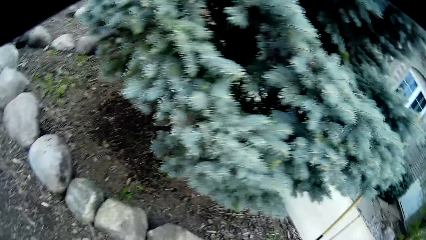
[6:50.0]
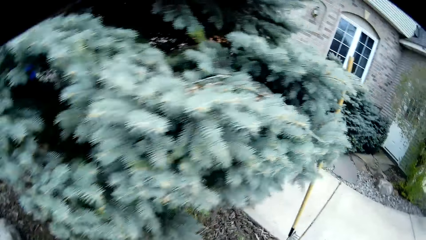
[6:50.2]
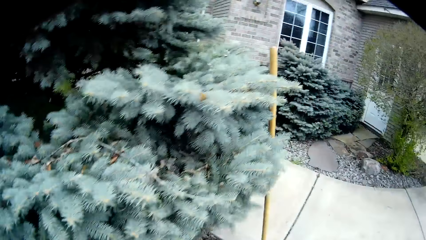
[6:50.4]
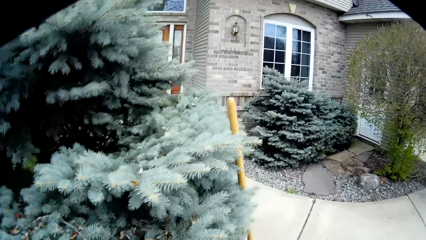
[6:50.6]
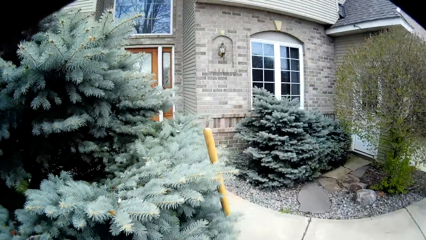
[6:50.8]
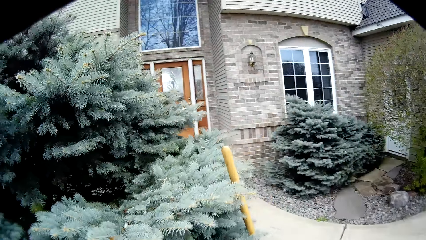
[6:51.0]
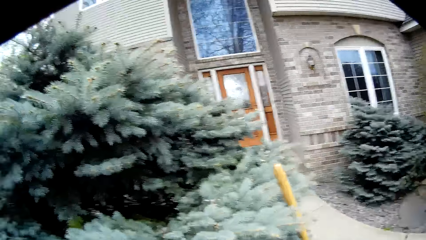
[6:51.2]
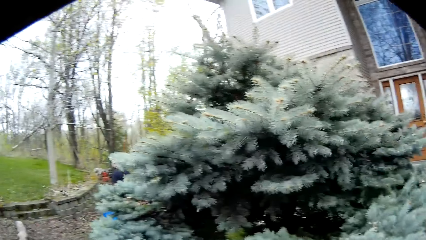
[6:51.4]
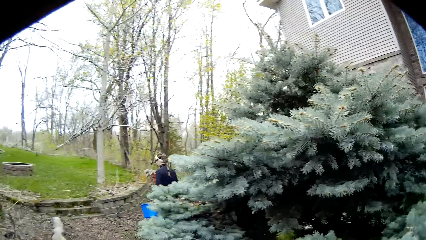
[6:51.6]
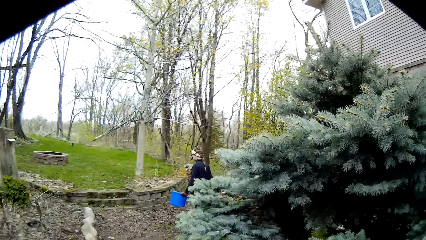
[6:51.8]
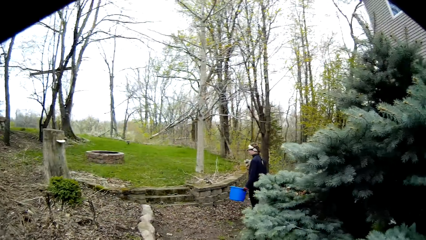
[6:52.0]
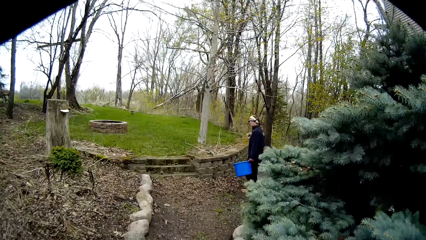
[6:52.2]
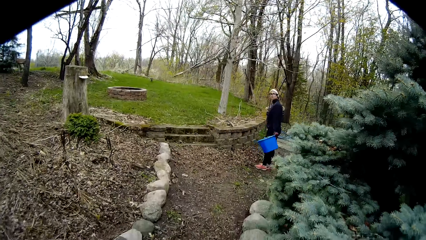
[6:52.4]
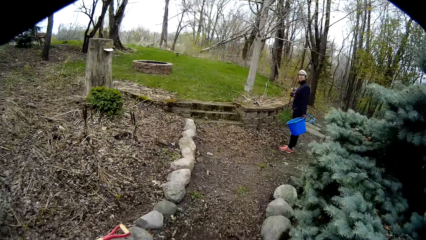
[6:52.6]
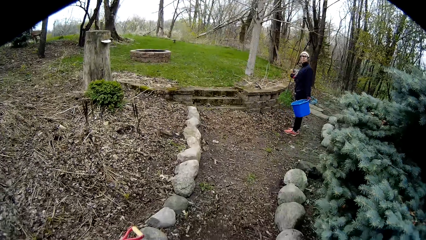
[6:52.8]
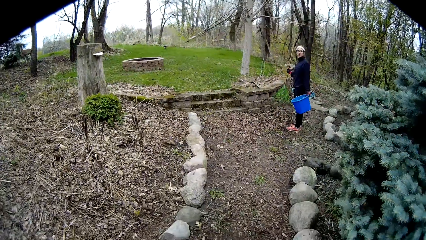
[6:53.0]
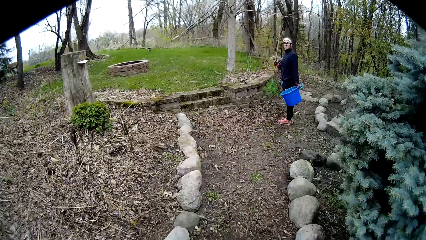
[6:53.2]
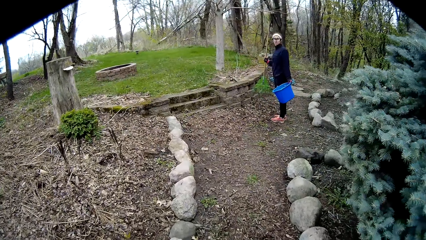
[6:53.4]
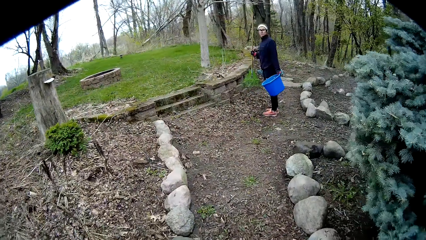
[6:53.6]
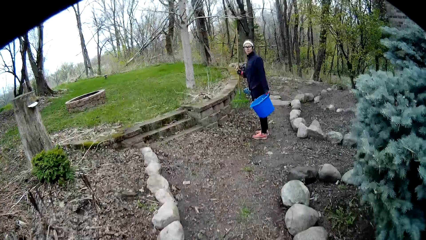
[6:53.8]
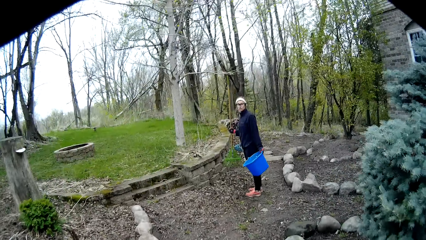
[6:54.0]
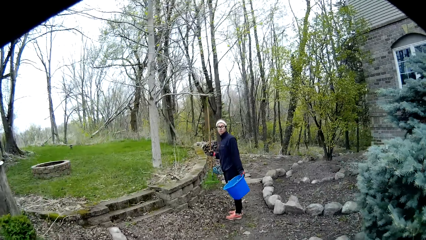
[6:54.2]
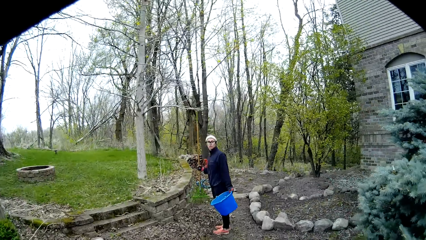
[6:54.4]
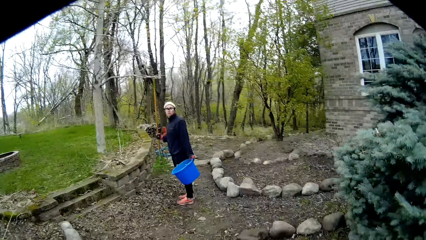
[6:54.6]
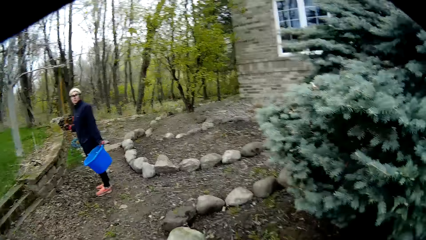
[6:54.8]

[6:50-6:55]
The camera wearer talks to someone.

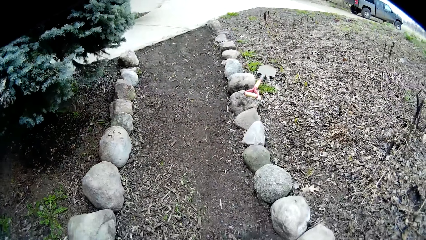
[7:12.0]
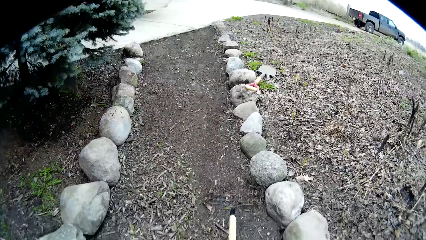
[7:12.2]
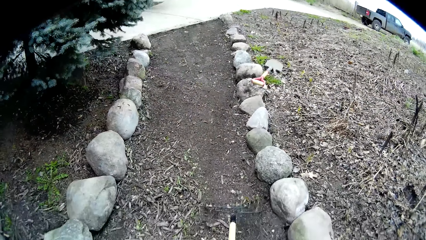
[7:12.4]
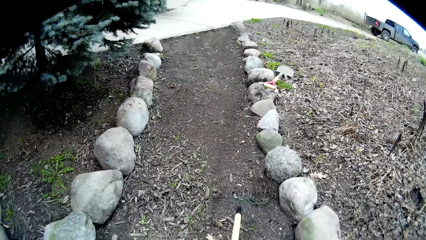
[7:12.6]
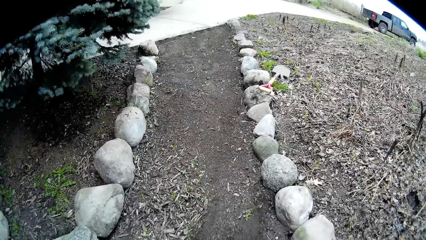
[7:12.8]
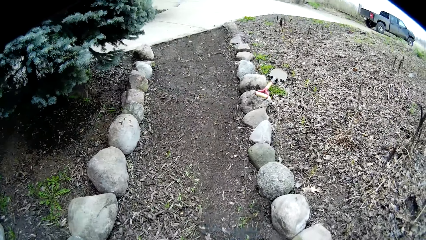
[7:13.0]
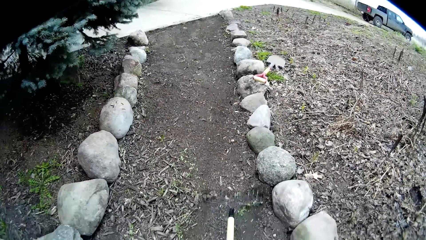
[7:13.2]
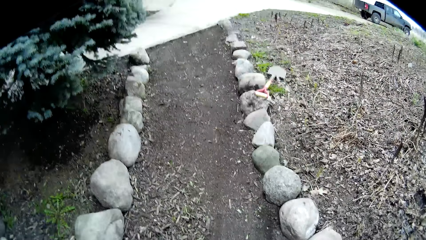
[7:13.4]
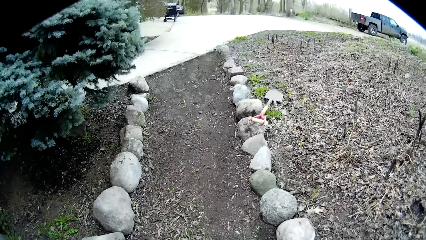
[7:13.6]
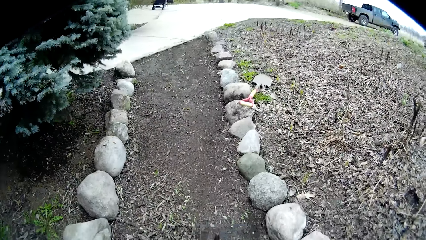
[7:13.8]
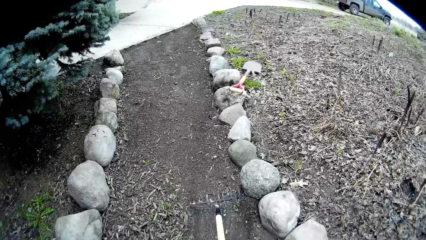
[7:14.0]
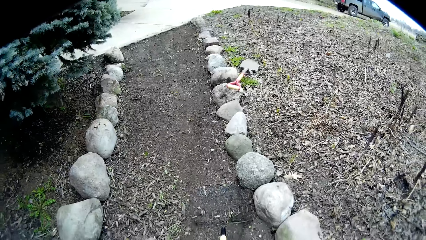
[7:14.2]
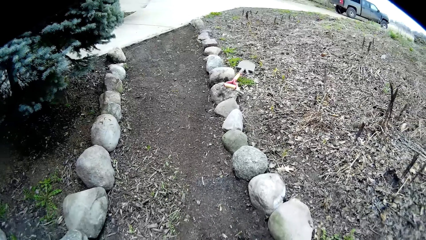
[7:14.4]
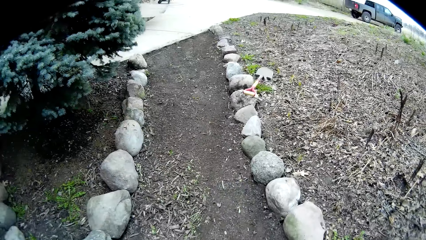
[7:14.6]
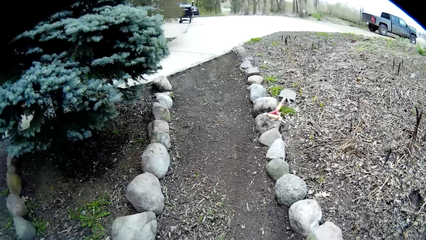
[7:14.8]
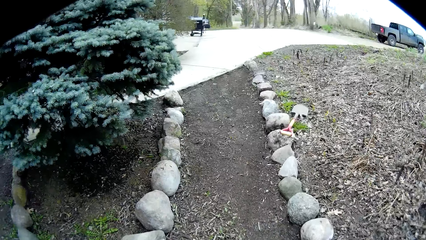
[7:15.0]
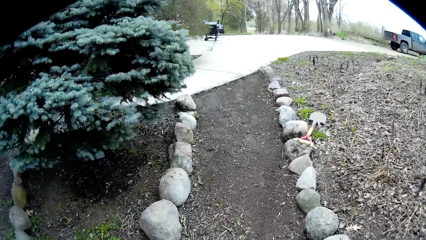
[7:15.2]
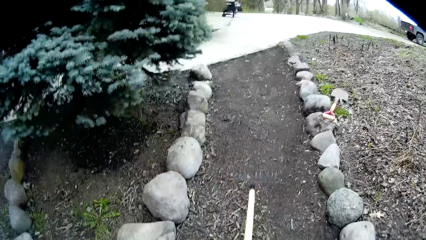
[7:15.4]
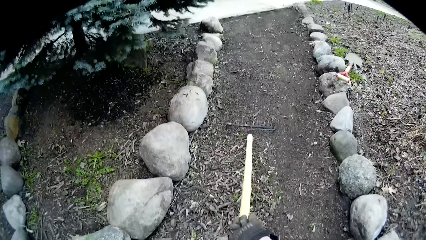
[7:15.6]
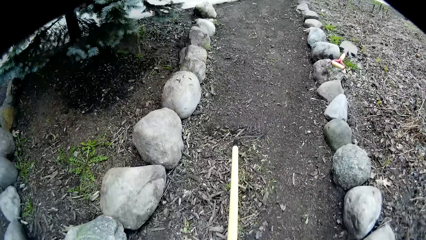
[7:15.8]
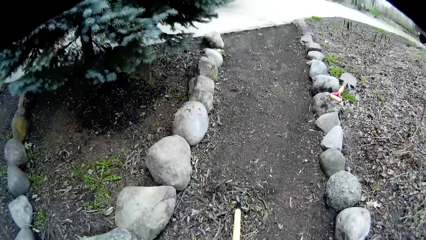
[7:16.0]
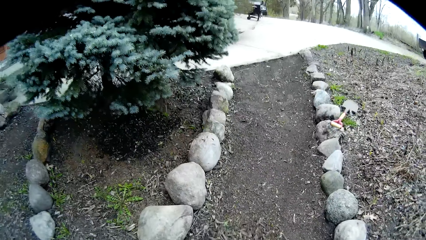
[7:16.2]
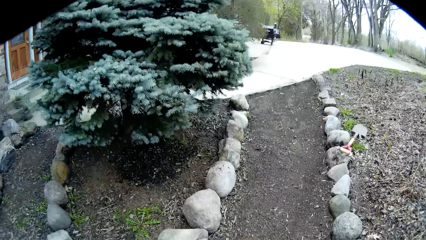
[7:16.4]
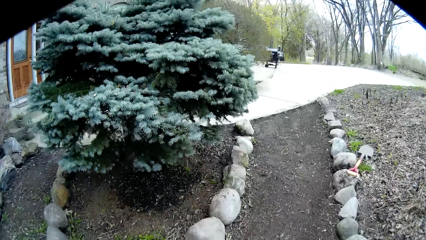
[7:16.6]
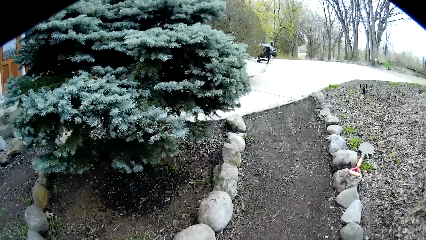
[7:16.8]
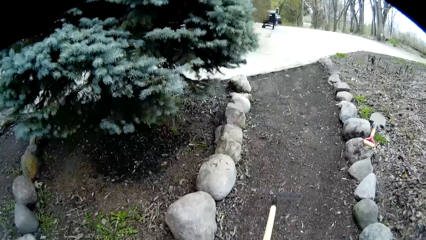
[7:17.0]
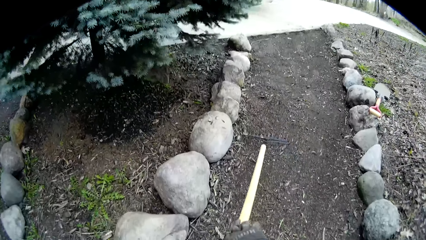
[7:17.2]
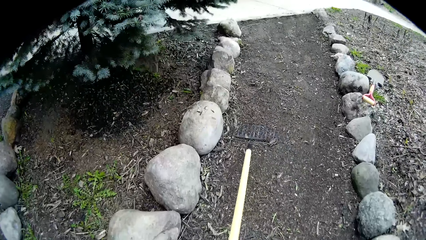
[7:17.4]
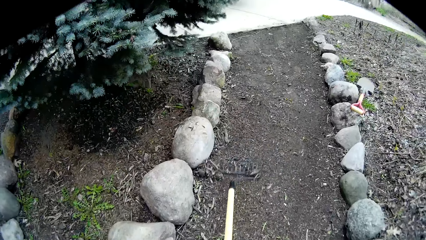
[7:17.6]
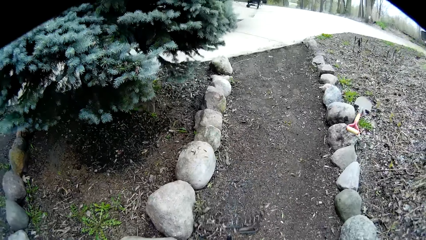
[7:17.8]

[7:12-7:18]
The camera wearer moves soil with a rake.

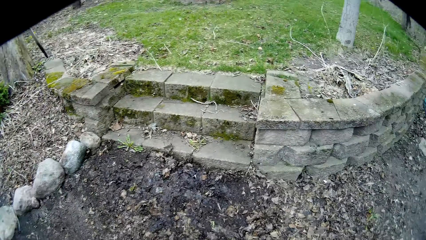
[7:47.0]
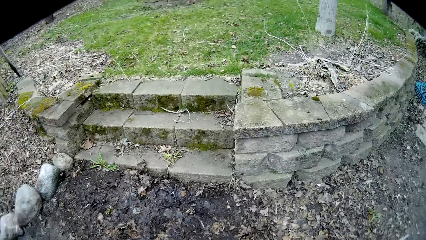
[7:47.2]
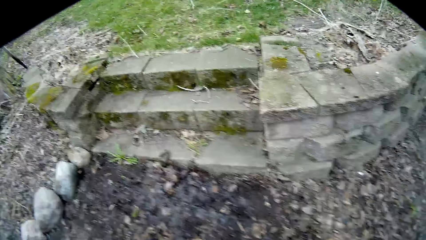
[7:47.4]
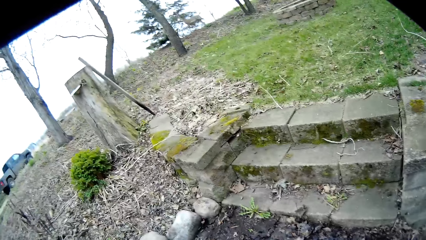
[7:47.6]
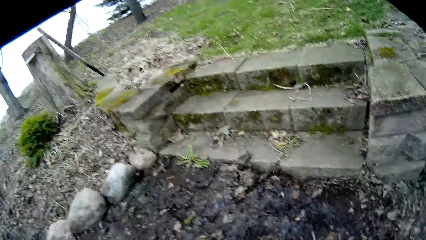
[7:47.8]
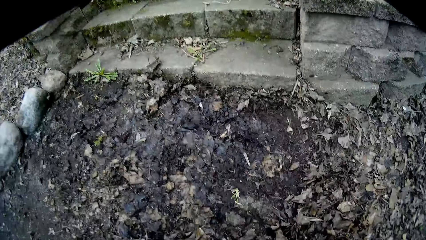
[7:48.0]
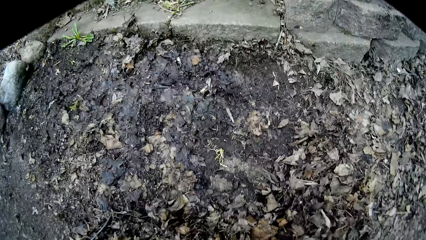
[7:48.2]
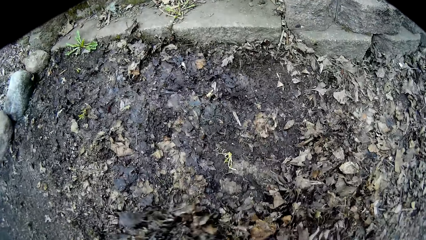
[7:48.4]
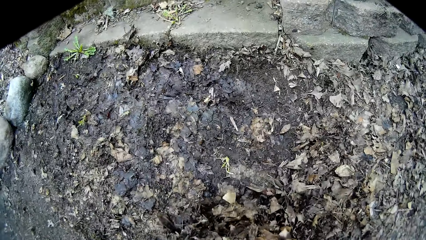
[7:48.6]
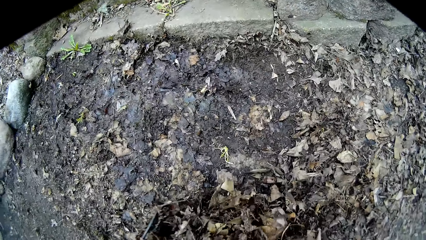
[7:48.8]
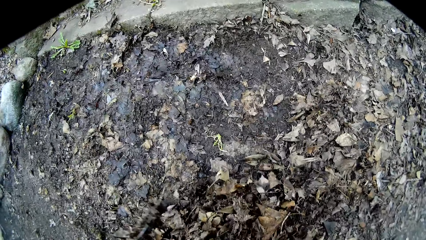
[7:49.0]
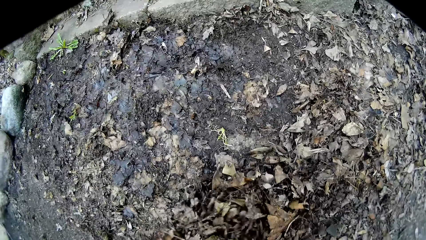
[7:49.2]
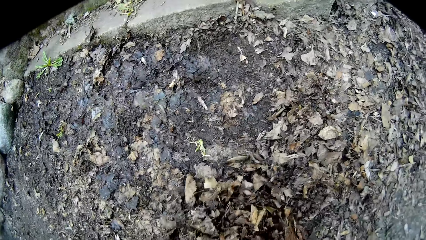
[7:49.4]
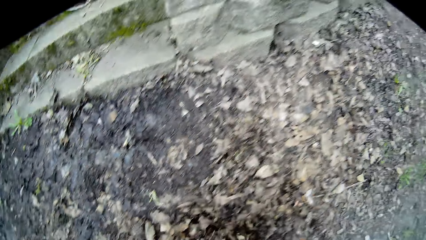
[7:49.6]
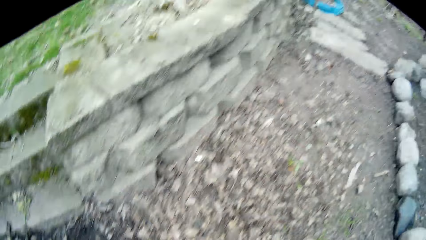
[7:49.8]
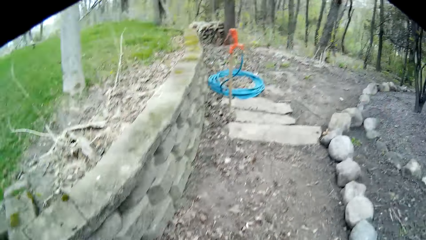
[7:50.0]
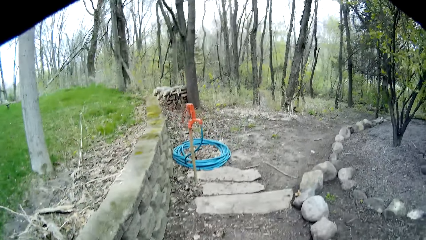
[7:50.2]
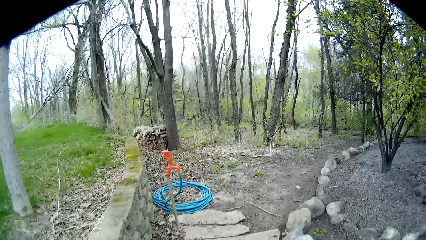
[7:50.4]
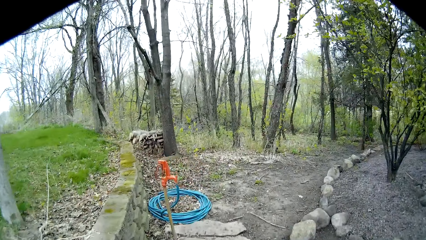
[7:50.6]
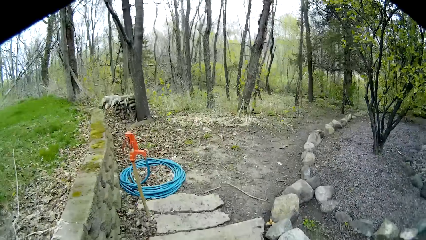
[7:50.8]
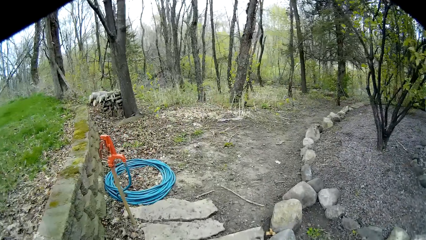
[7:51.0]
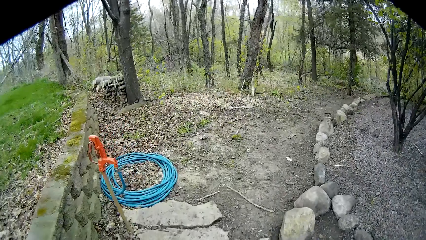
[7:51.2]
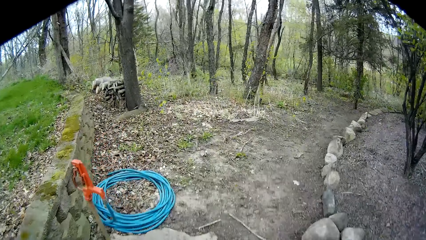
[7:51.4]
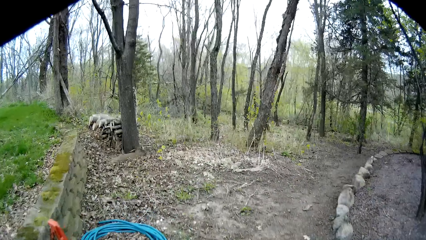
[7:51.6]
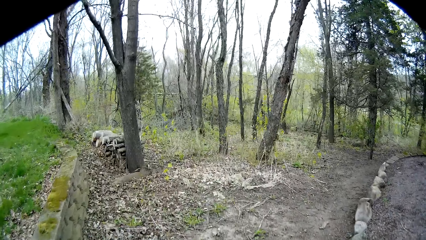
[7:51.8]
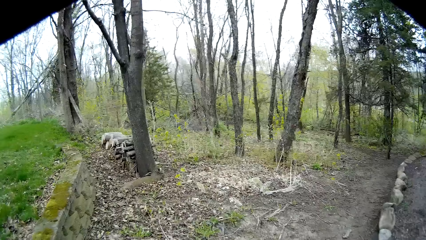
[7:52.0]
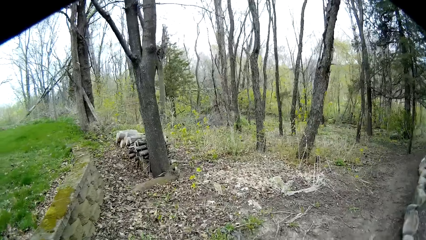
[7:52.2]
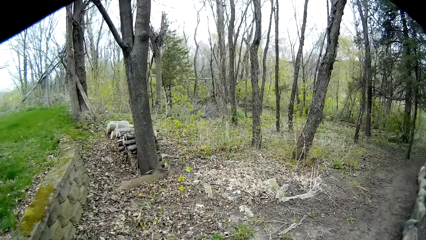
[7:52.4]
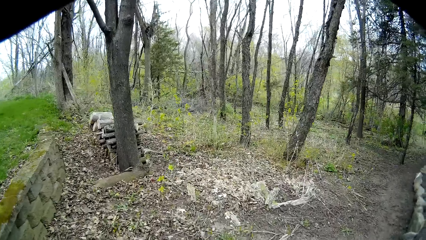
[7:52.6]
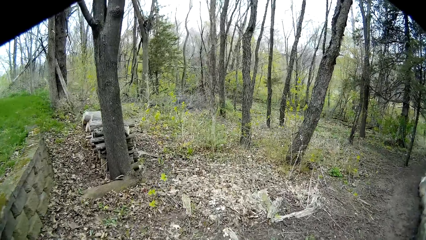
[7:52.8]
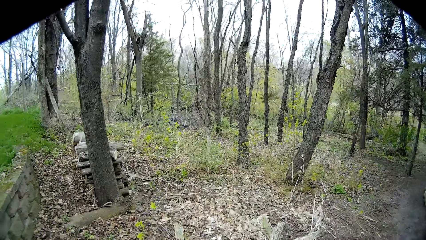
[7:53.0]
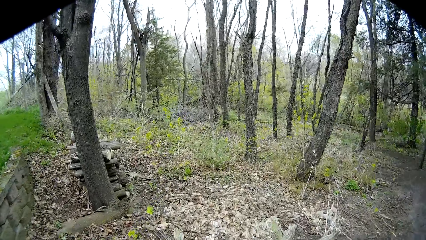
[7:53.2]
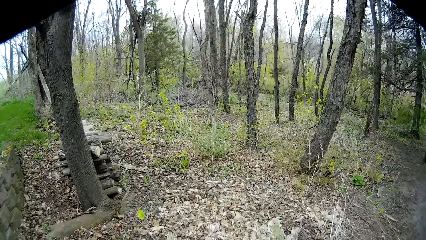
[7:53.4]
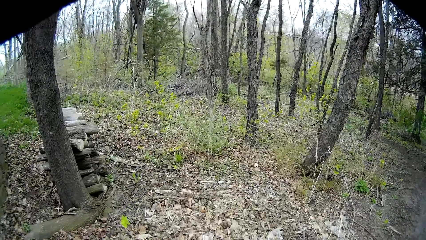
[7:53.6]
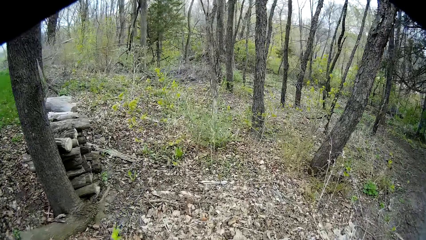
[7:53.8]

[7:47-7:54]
The camera wearer packs dry leaves from the ground with his hands.
